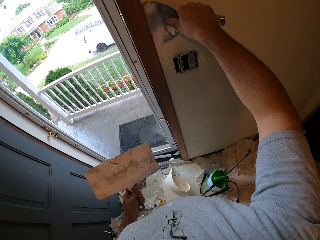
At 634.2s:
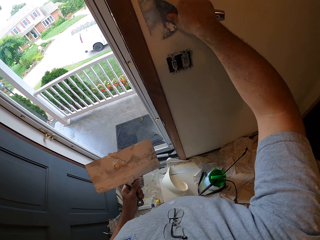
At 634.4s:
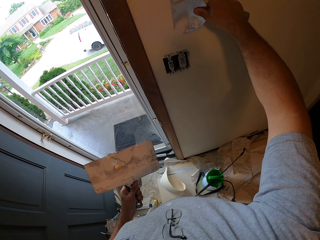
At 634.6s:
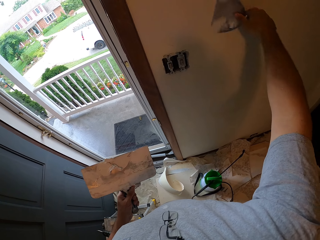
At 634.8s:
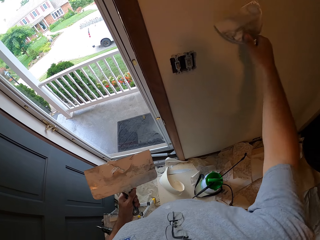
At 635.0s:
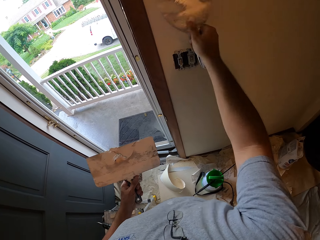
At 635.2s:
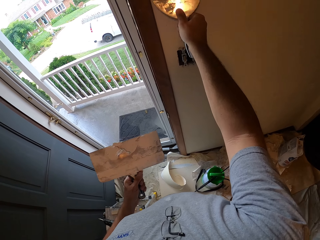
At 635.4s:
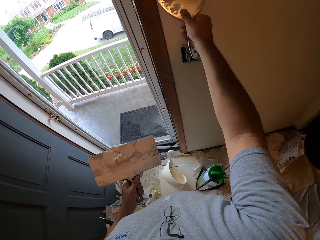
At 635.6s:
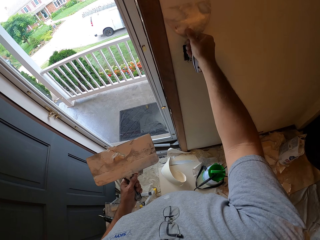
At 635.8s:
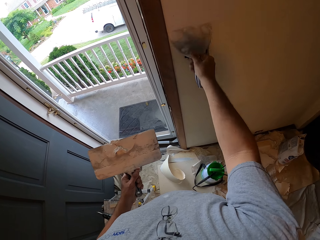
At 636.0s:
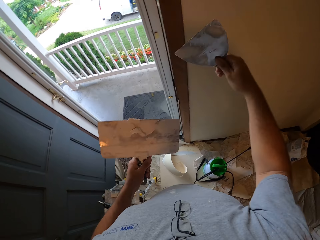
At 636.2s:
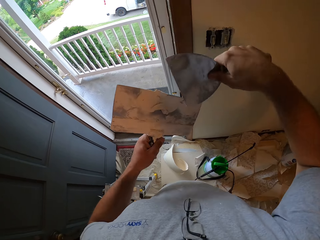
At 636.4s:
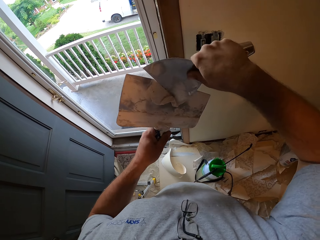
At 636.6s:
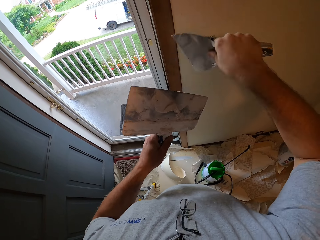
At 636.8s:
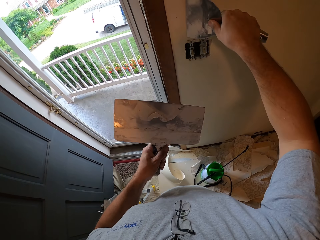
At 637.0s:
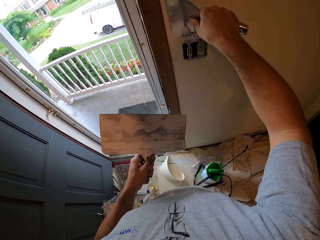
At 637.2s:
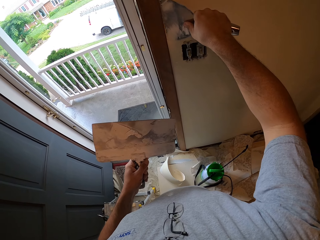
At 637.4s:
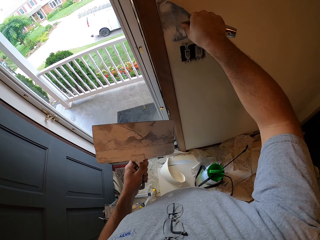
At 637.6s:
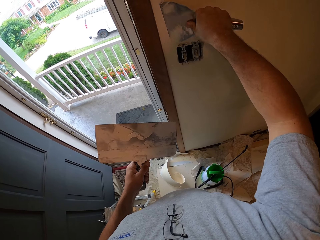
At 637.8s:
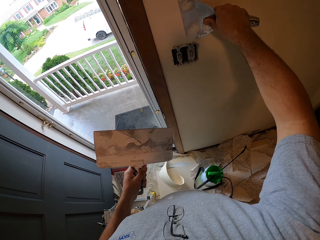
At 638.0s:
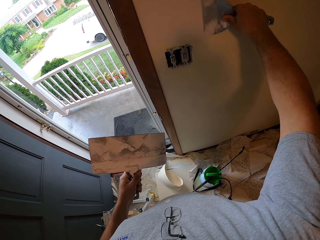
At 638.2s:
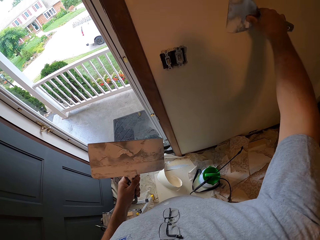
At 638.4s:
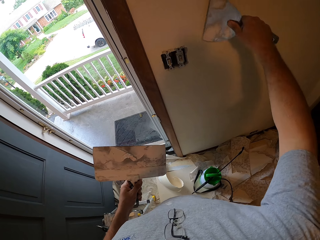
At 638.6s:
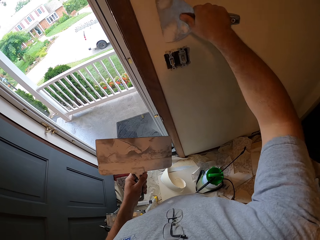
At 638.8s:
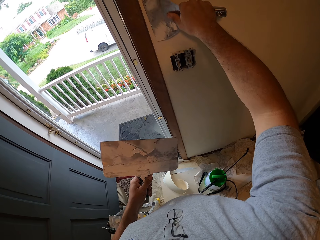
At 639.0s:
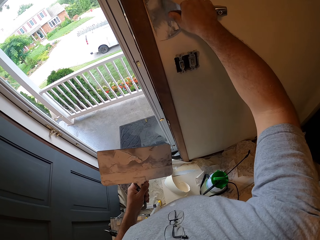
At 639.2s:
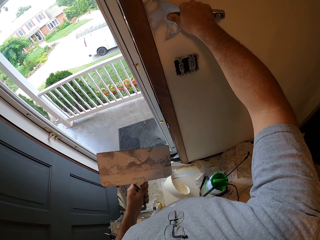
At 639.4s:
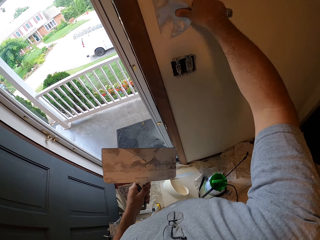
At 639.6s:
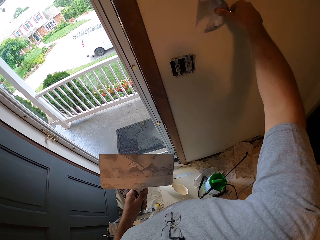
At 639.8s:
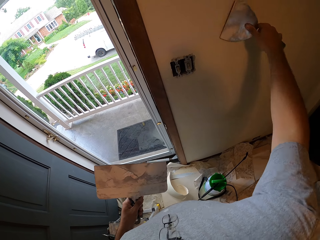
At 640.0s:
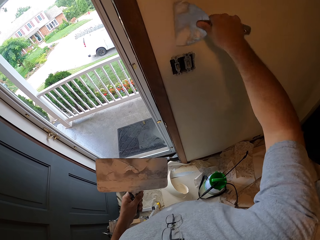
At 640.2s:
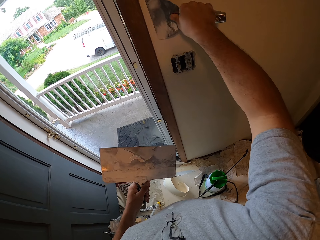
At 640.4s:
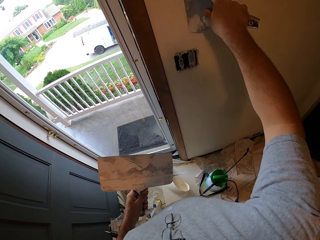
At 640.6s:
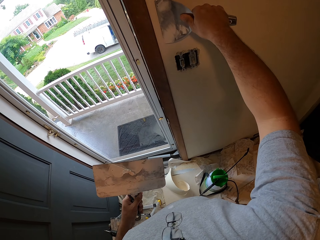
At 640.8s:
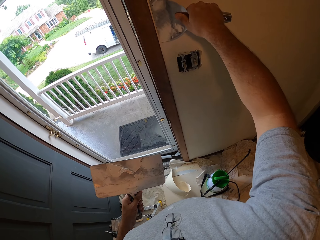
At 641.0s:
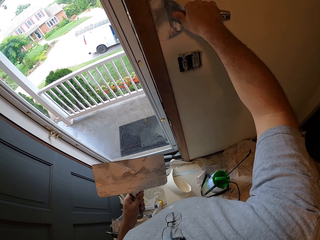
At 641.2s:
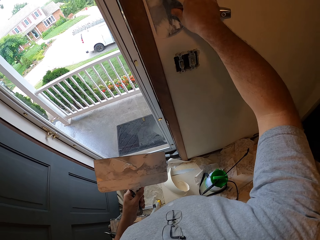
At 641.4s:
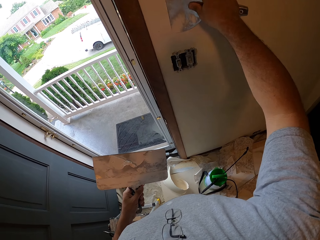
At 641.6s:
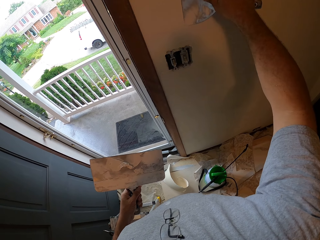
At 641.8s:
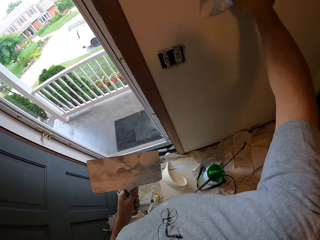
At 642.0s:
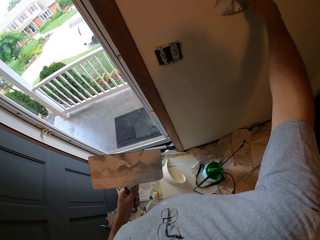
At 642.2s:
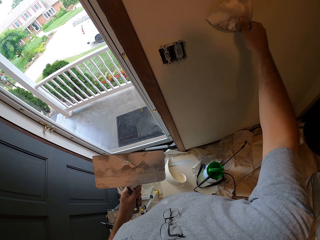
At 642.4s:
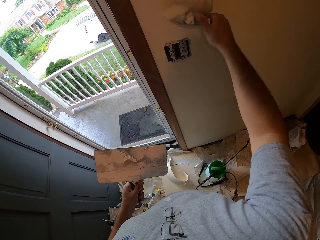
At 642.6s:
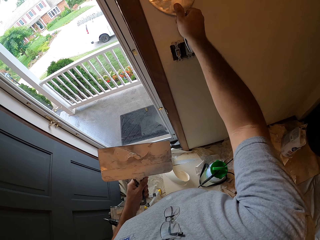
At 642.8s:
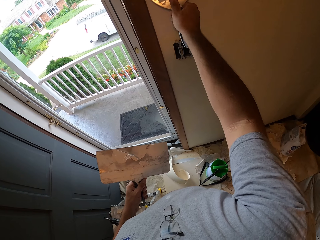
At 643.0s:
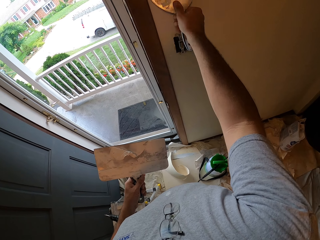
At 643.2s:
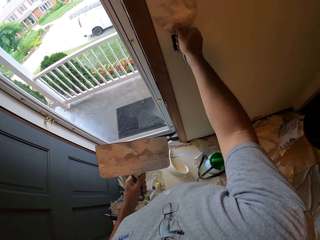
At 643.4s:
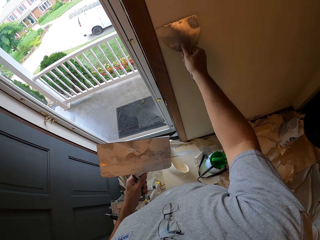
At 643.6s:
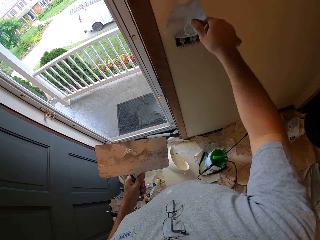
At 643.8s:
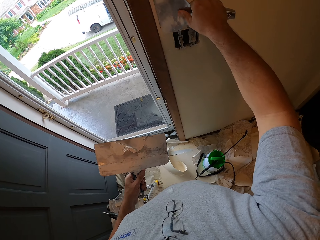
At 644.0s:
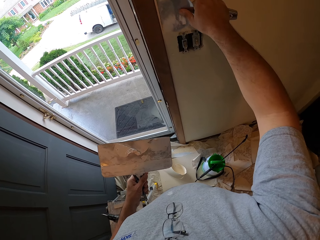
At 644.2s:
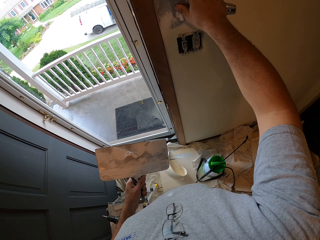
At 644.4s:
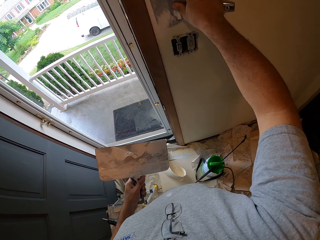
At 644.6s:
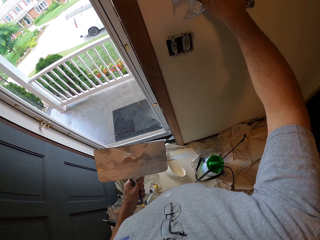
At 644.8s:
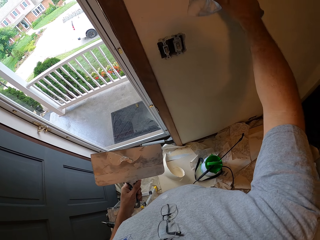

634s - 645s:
The camera wearer scoops some quick setting plaster from the big scraper with the small scraper. They apply the quick setting plaster on the wall using the small scraper.

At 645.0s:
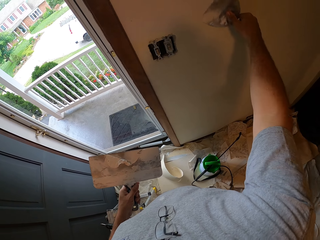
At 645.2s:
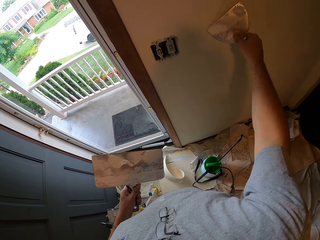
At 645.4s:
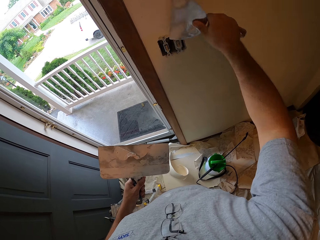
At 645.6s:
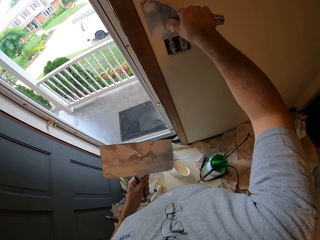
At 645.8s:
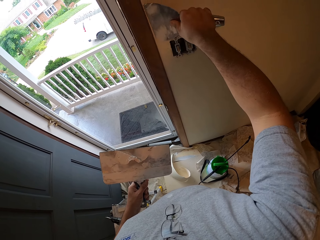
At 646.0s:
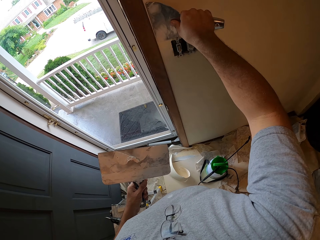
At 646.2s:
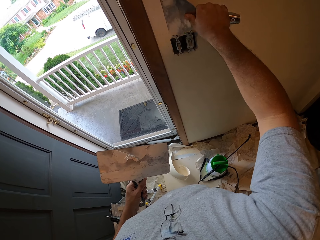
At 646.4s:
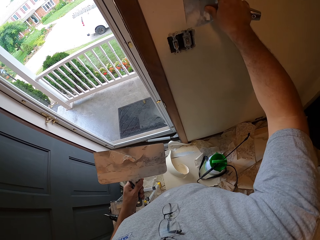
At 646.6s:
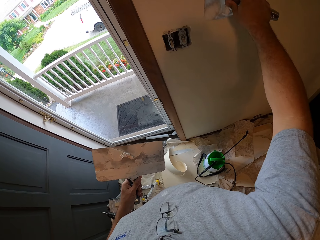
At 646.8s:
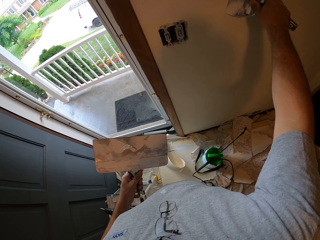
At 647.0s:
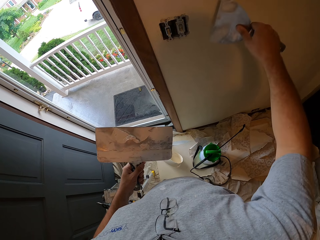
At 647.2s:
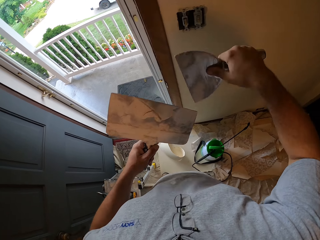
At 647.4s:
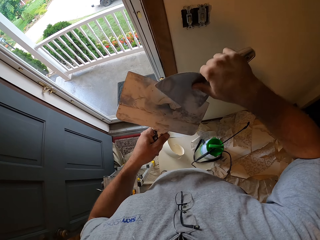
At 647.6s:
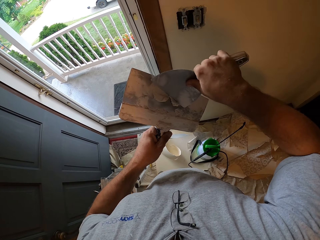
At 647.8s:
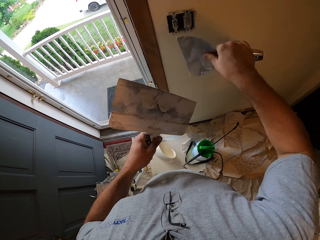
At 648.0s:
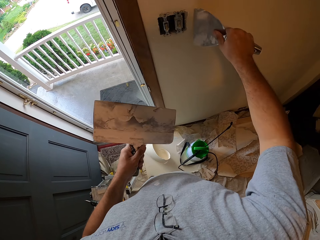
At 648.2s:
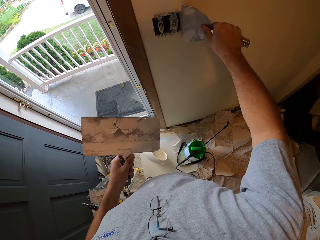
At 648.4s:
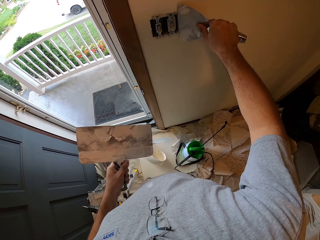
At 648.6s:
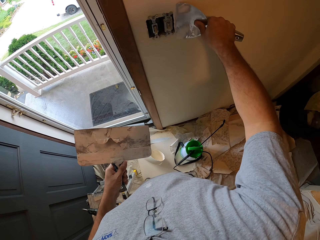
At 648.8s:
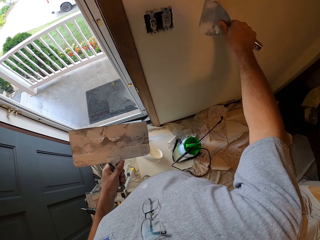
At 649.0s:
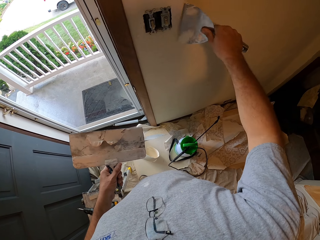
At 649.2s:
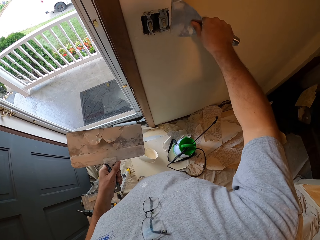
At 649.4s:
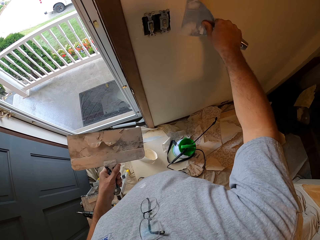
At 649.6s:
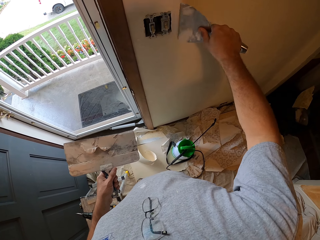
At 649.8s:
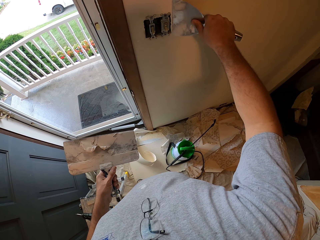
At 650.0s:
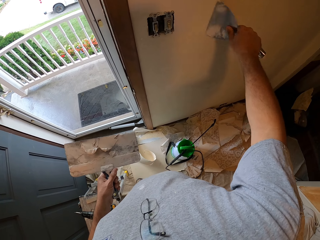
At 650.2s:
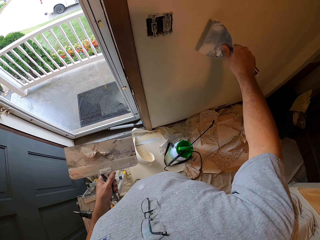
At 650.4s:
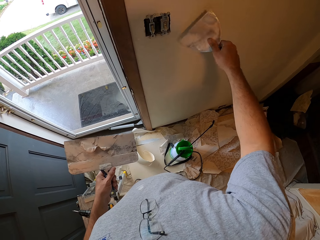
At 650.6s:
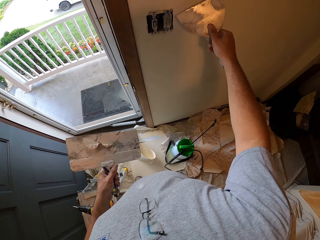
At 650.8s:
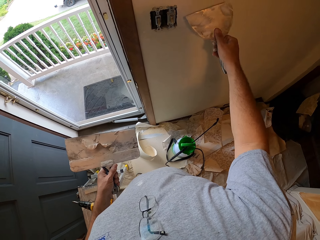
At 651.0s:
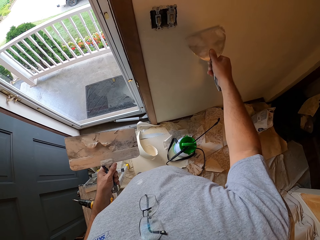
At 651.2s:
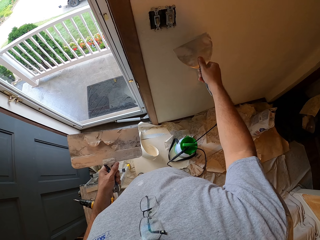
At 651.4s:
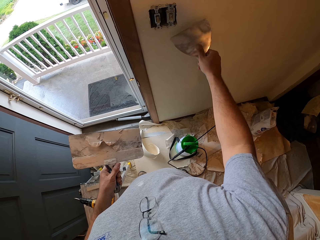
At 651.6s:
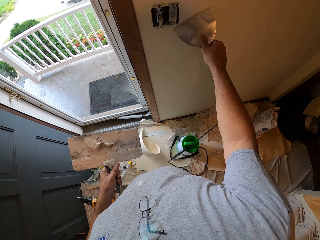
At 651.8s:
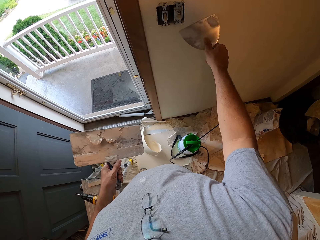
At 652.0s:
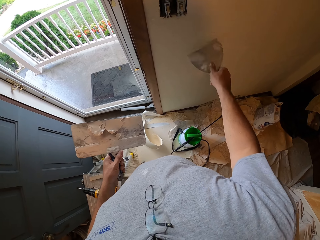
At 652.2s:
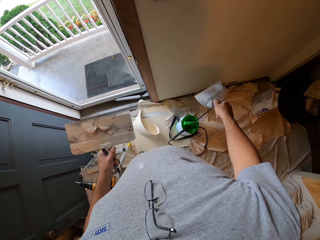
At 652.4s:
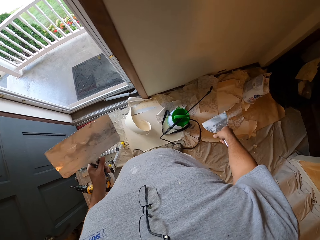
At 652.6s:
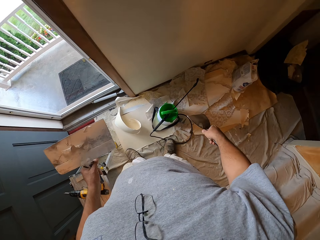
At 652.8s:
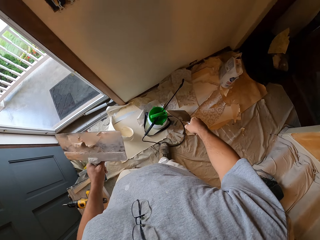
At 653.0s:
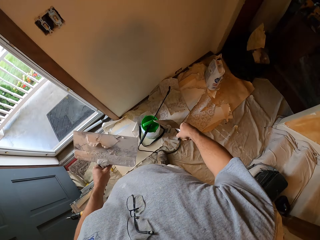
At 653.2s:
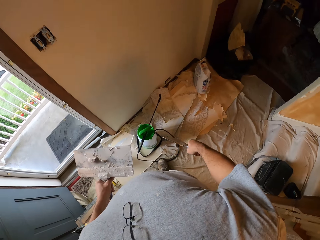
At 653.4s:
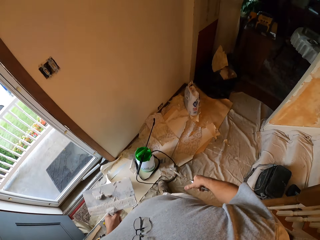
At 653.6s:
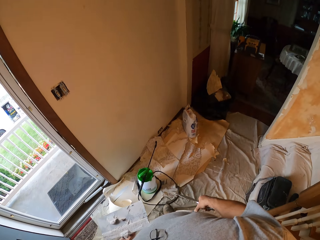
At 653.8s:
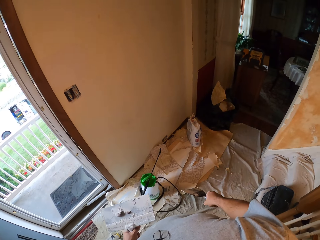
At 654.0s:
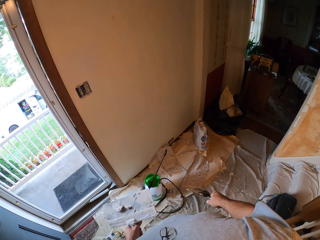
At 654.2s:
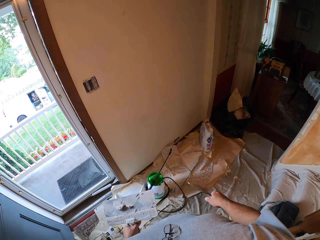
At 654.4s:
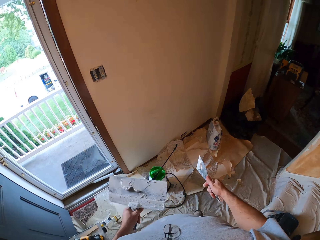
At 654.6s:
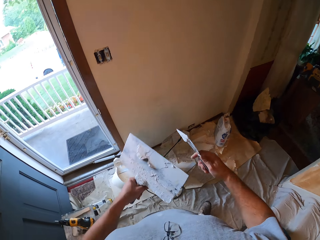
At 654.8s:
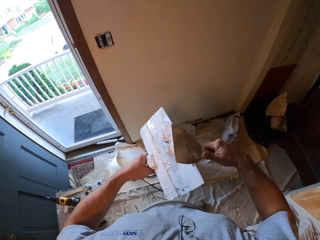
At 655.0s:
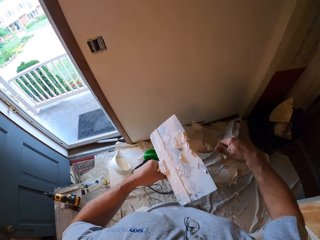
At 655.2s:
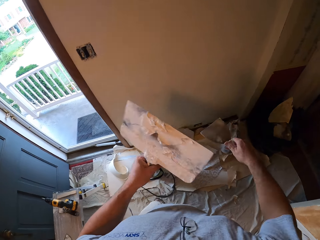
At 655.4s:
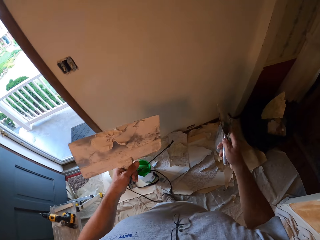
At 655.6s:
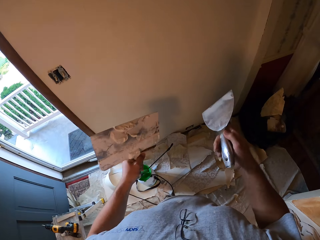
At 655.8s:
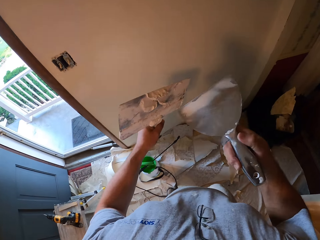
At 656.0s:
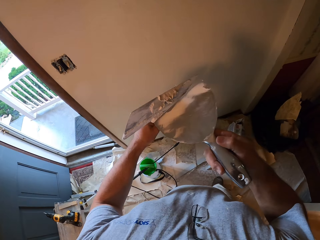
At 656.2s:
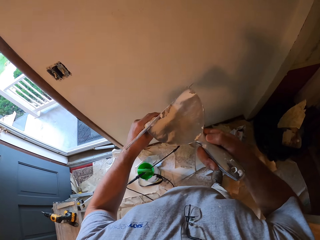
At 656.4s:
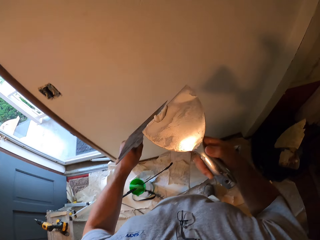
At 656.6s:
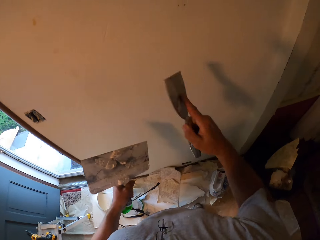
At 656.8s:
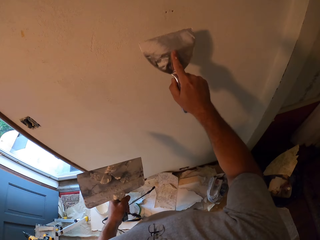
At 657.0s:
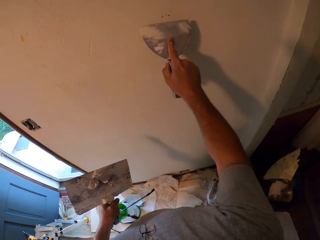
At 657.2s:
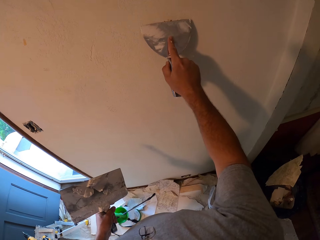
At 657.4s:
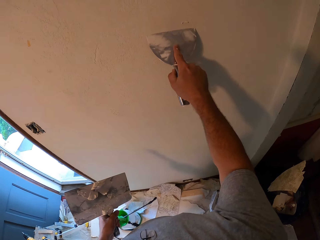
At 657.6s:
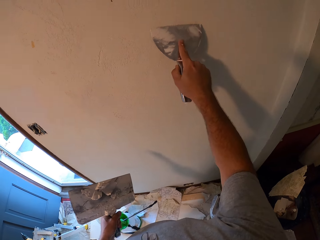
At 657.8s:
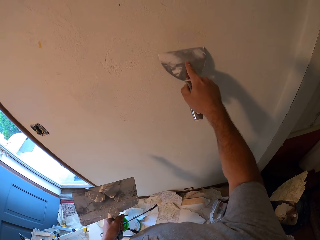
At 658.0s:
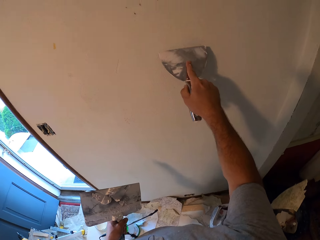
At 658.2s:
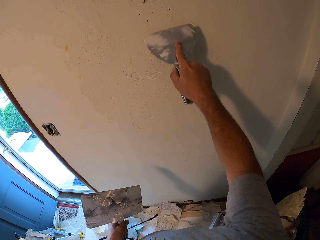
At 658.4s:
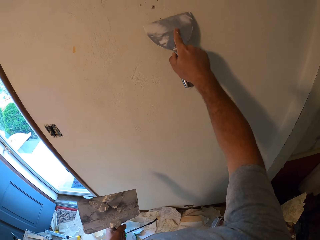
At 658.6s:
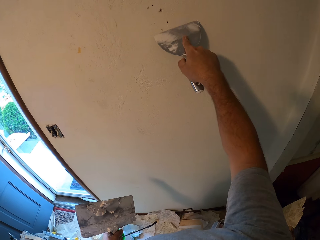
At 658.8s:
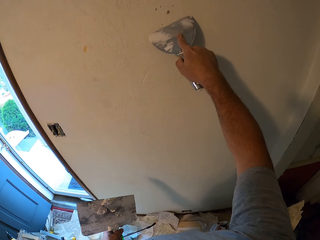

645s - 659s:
The camera wearer scoops some quick setting plaster from the big scraper with the small scraper. He applies the quick setting plaster on the wall using the small scraper. He looks at the walls. He scrapes off the plaster from the small scraper in his right hand with the big scraper in his left hand. He scoops some quick setting plaster from the big scraper with the small scraper. He applies the quick setting plaster on the wall using the small scraper.
